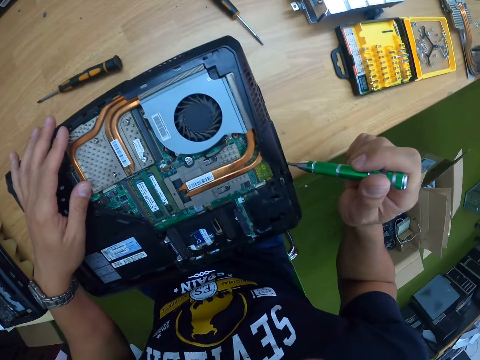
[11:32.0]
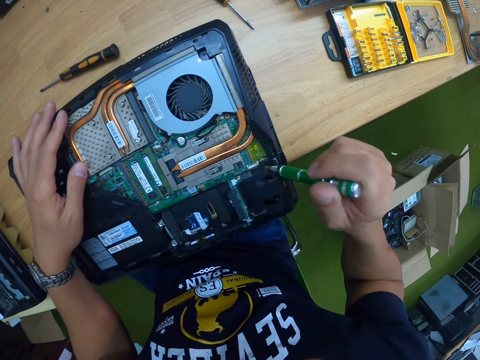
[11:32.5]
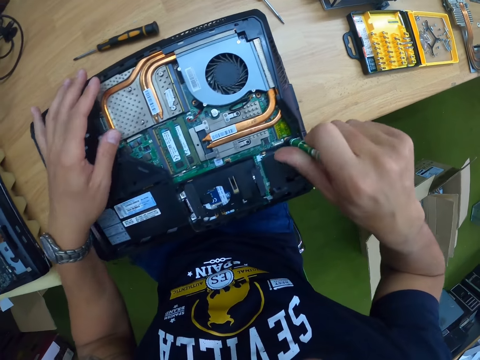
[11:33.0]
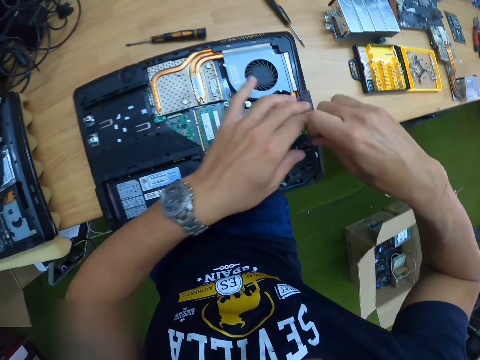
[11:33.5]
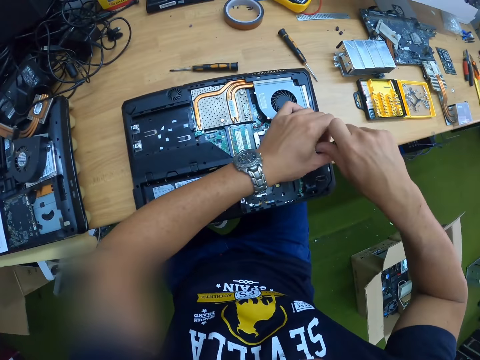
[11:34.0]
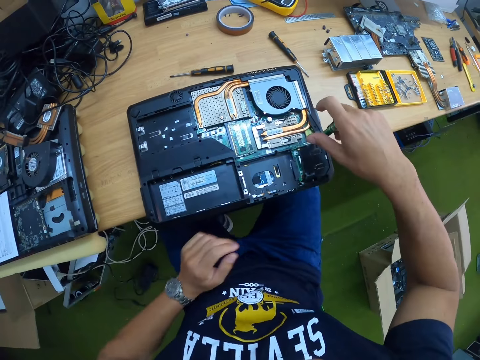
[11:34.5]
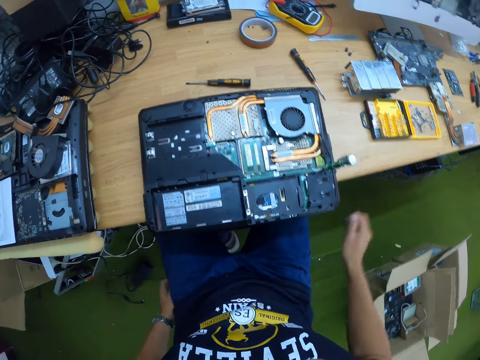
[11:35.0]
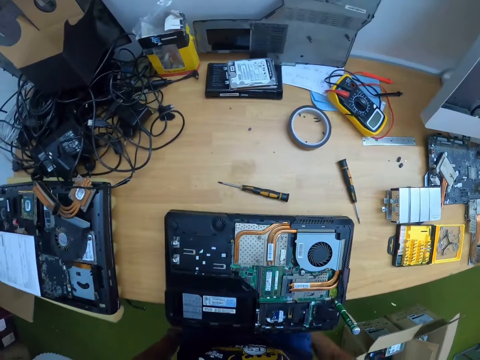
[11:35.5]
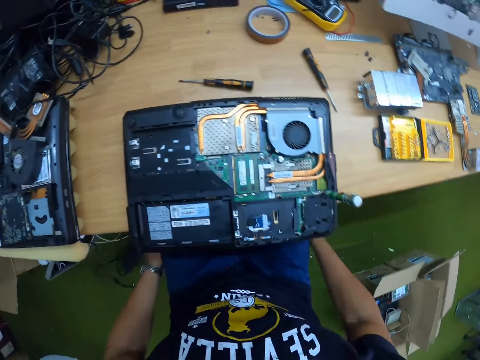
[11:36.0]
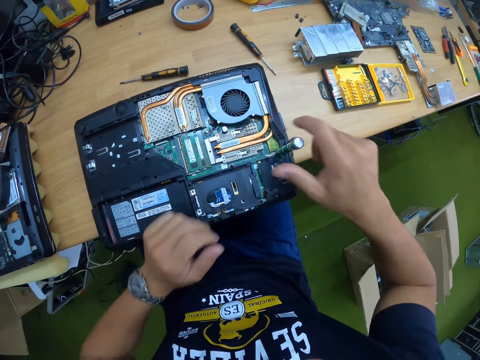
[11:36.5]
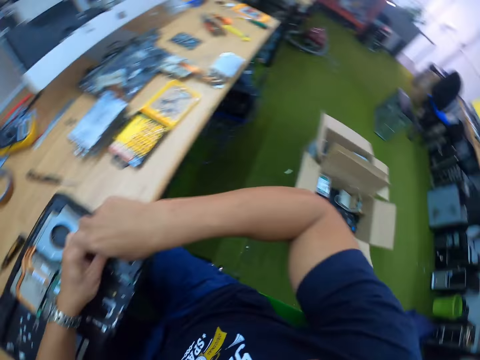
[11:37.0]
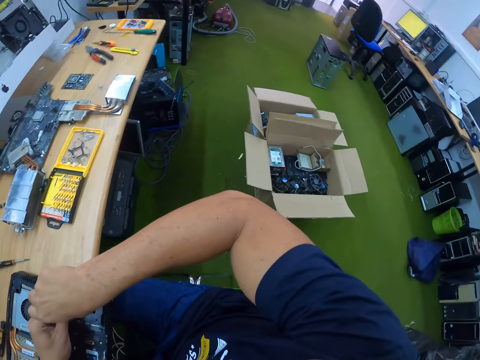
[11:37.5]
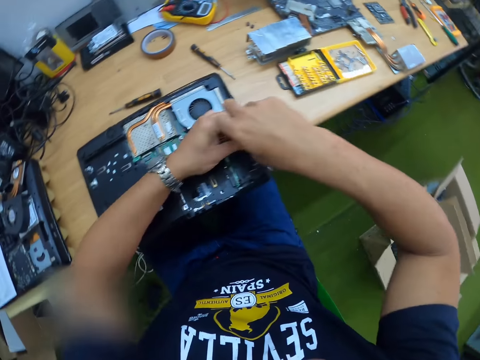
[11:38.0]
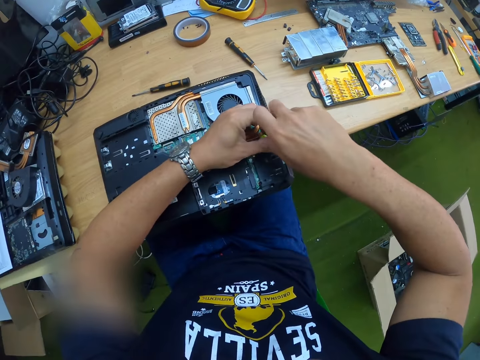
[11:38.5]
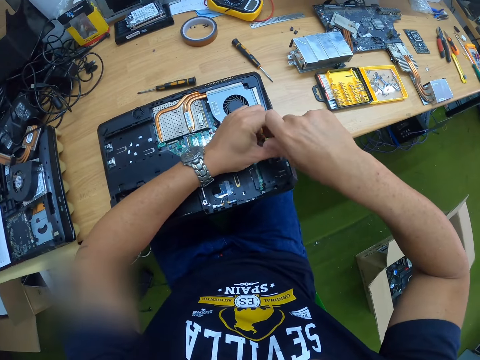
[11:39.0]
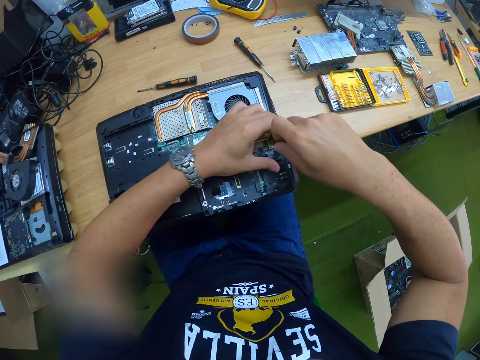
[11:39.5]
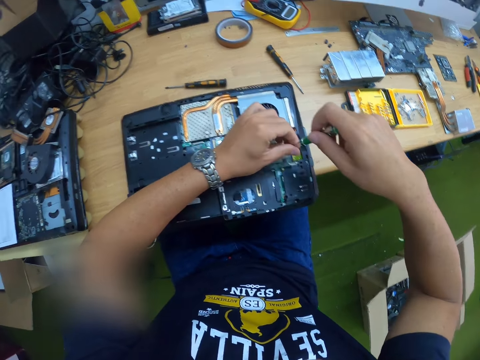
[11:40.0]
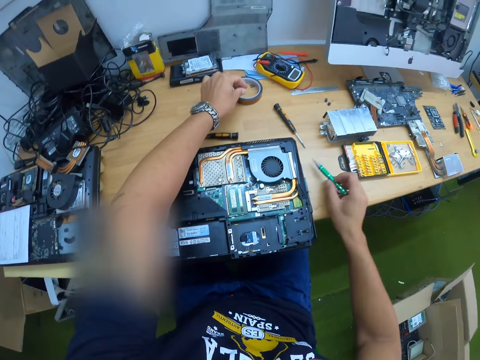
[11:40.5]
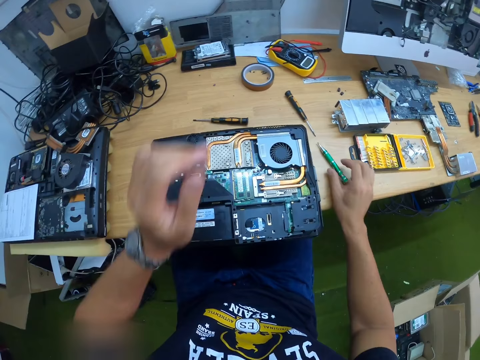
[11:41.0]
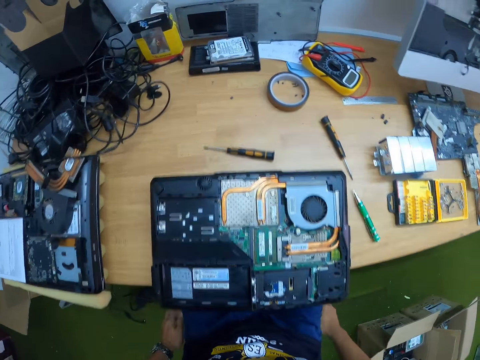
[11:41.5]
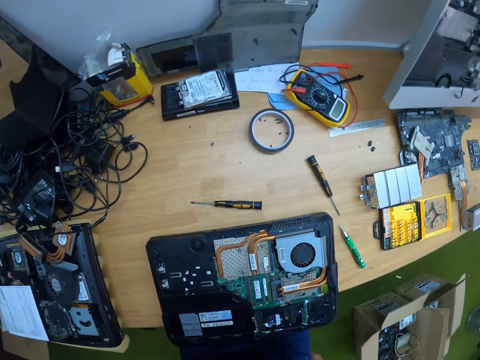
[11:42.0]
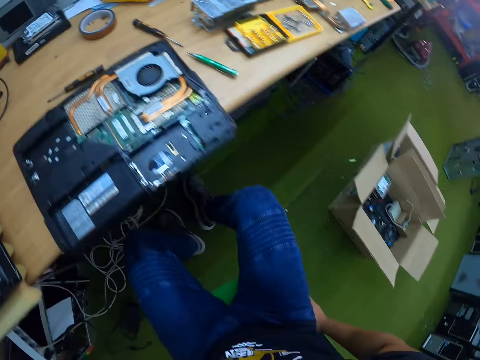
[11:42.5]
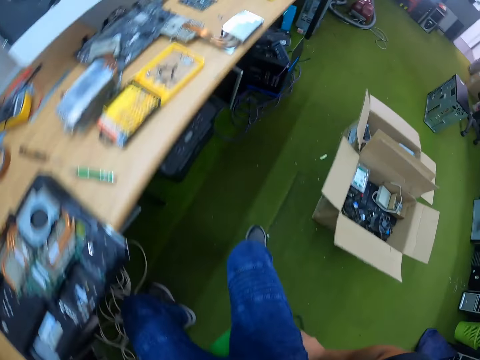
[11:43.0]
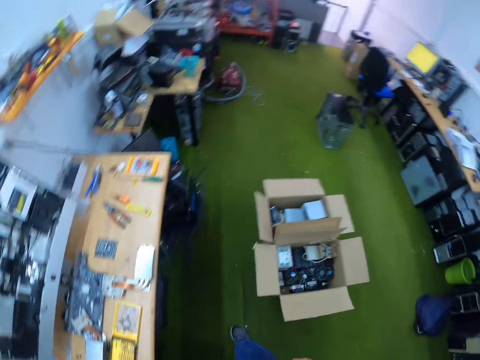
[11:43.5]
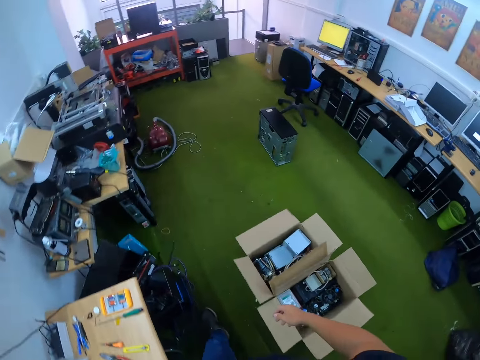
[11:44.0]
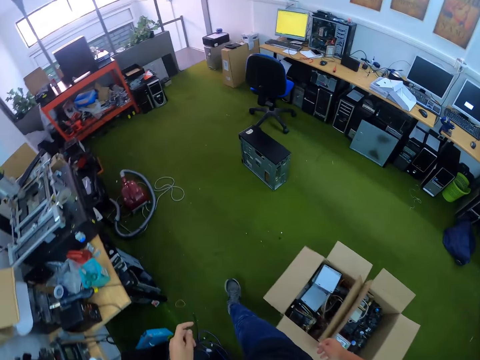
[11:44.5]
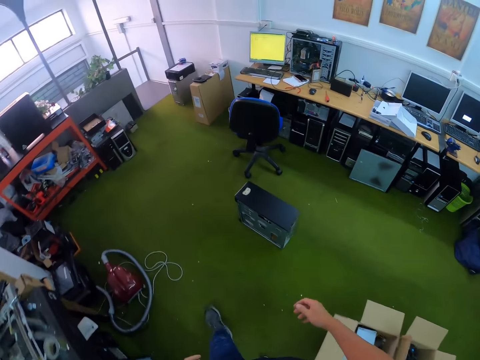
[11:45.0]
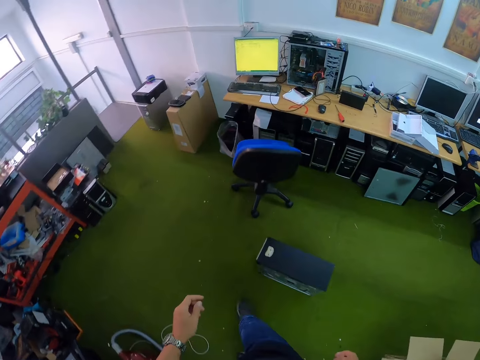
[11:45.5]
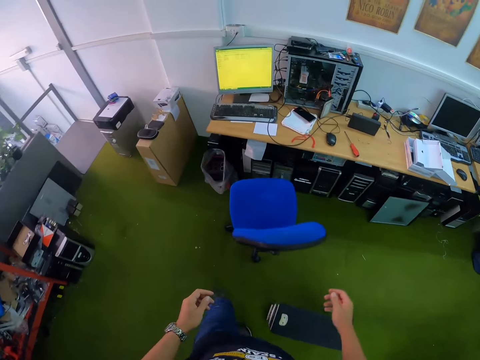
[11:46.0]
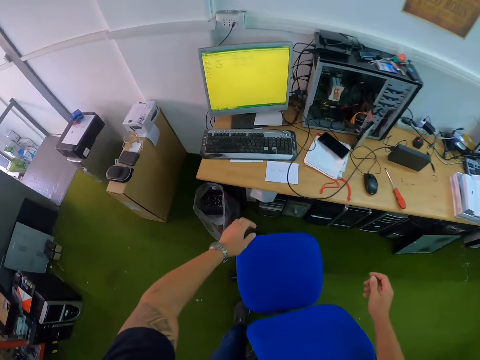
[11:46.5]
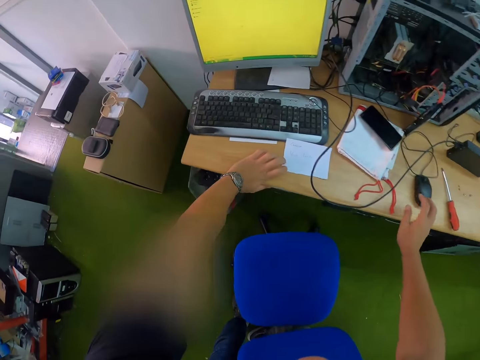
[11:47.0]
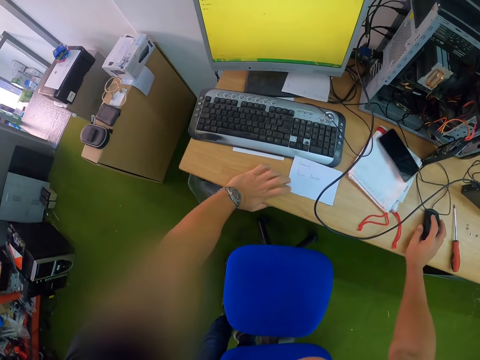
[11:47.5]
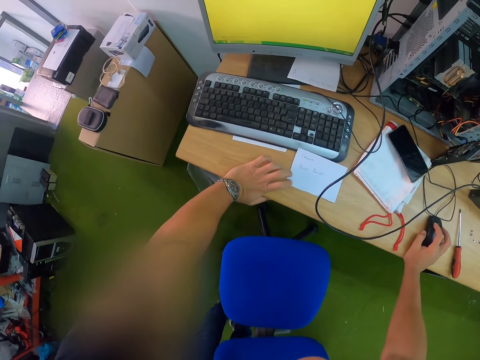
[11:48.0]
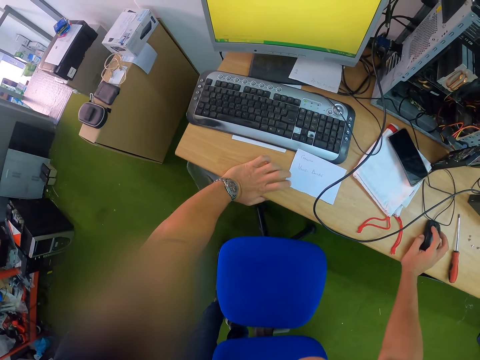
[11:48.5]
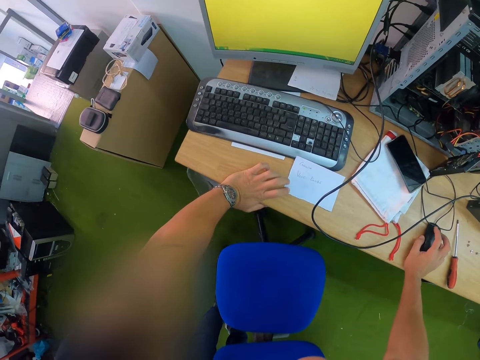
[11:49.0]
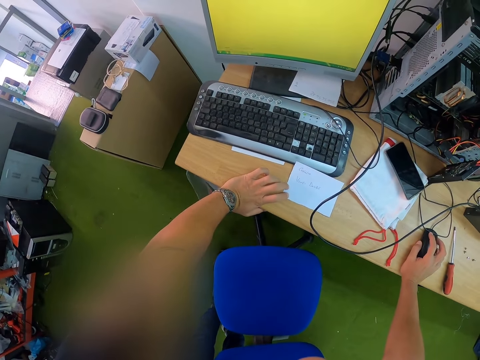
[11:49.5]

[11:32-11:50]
The camera wearer unscrews a bolt at the base of the laptop with the green screwdriver in his right hand. He unscrews the bolt at the base of the laptop with the green screwdriver with both hands. He removes his left hand from the green screwdriver in the laptop on the table. He removes his right hand from the green screwdriver in the laptop on the table. He leaves the screwdriver on the laptop. He holds the green screwdriver in the laptop on the table with his right hand. He unscrews the bolt at the base of the laptop with the green screwdriver in both hands. He removes the bolt from the tip of the green screwdriver with his left hand. He drops the green screwdriver in his right hand on the table. He drops the bolt in his left hand on the table. He stands from a chair on the table. He sits. He walks towards a shelf from the table. He touches a mouse on a table with his right hand. He operates a desktop with the mouse in his right hand. He holds the mouse.

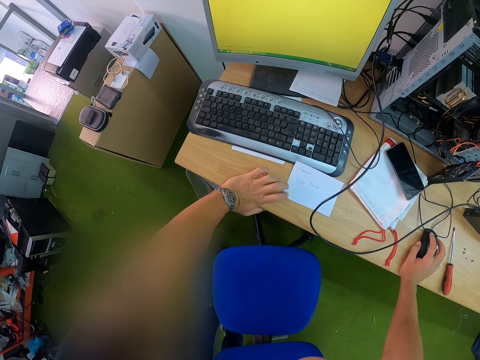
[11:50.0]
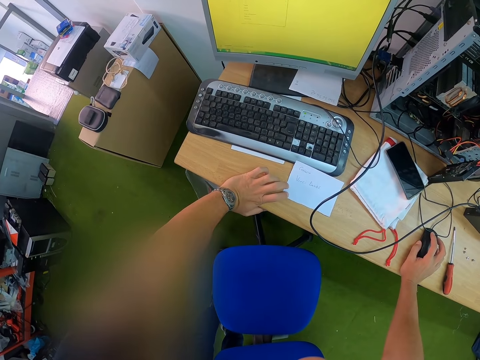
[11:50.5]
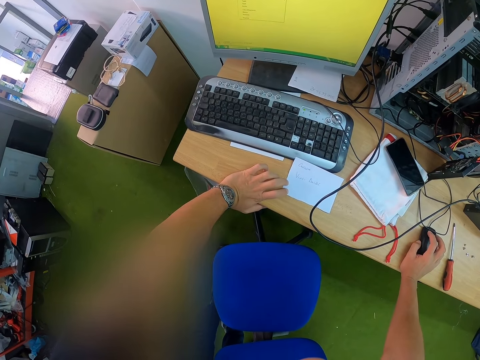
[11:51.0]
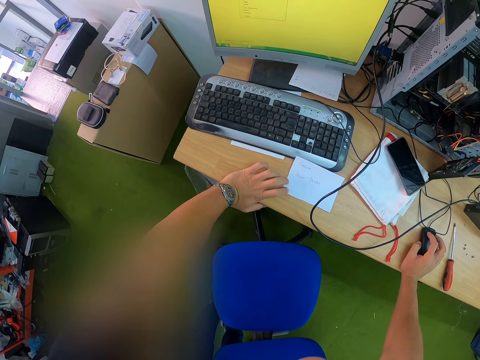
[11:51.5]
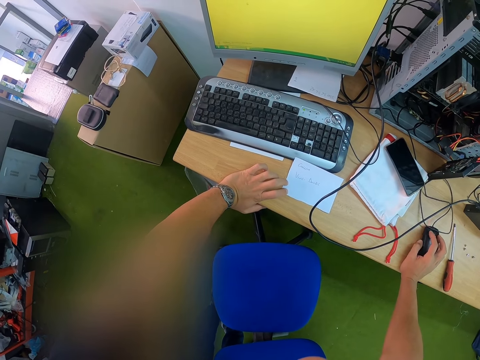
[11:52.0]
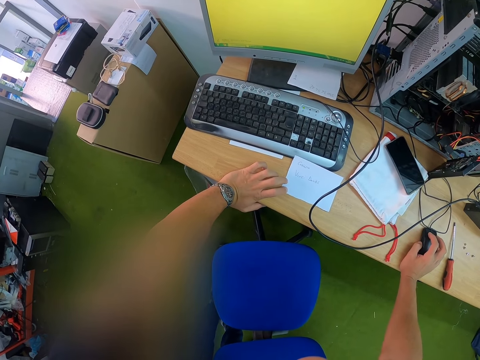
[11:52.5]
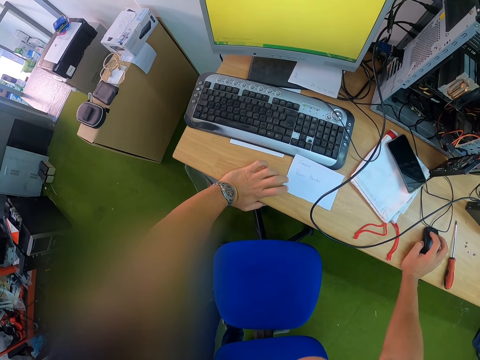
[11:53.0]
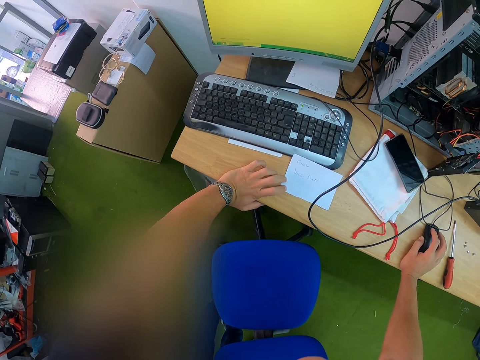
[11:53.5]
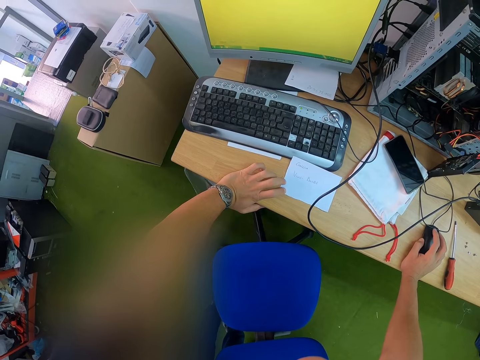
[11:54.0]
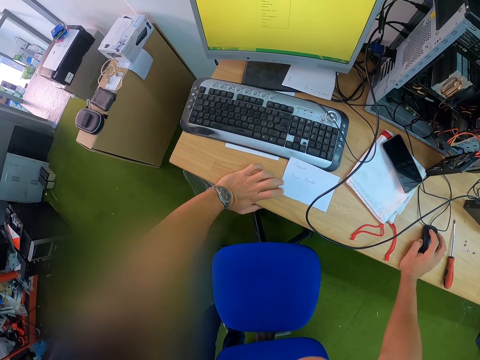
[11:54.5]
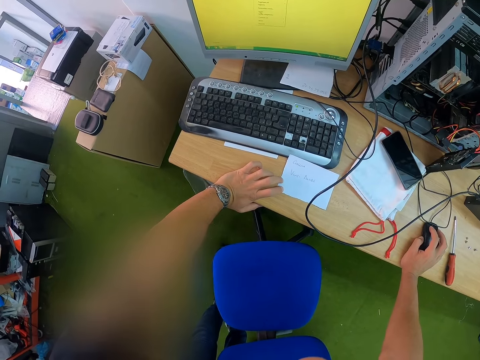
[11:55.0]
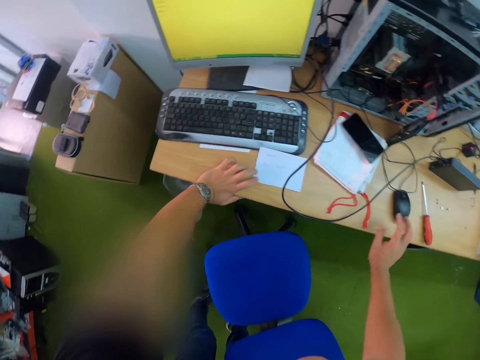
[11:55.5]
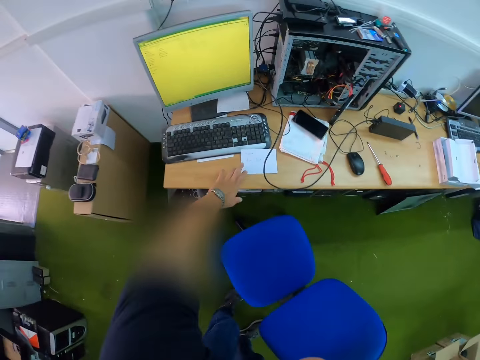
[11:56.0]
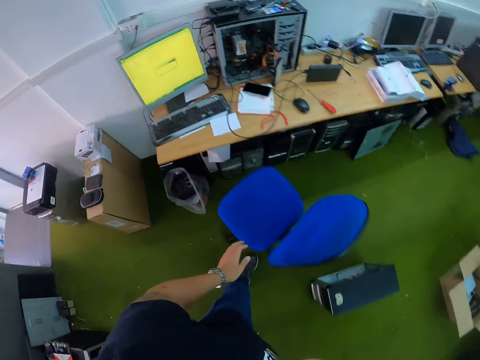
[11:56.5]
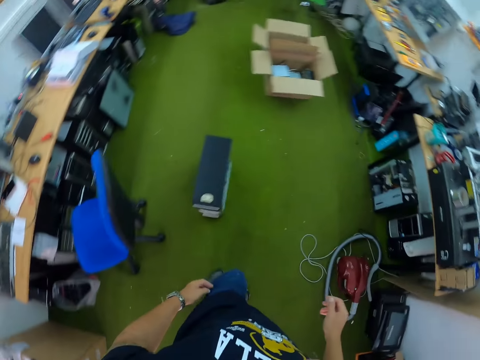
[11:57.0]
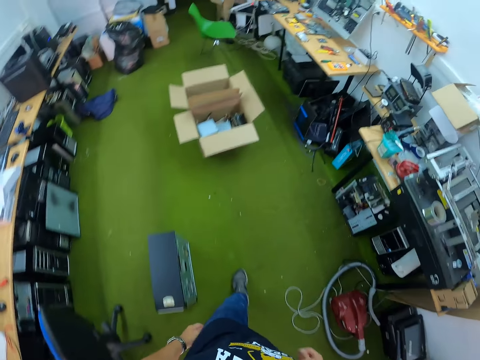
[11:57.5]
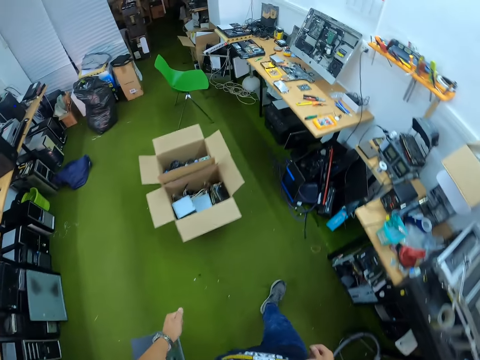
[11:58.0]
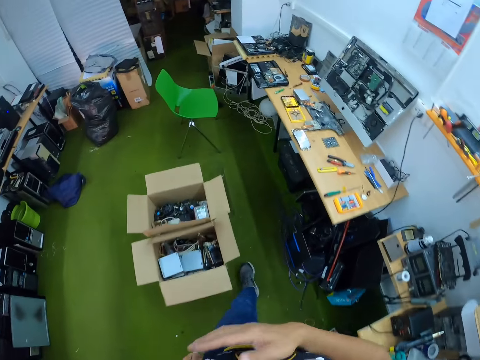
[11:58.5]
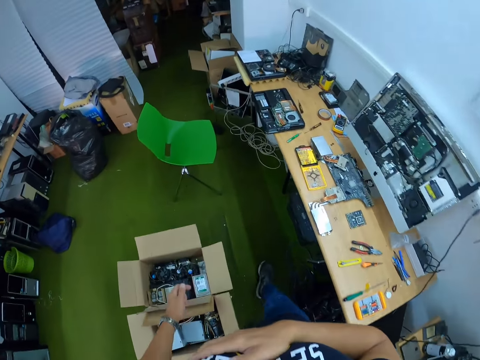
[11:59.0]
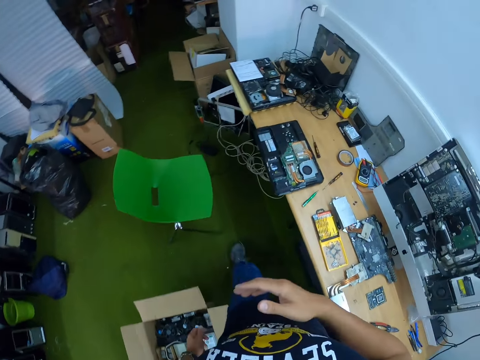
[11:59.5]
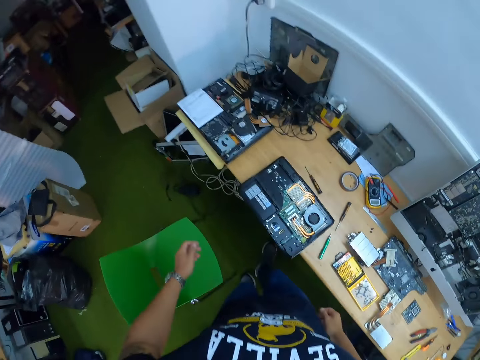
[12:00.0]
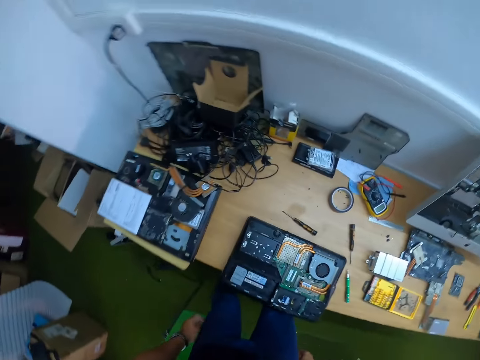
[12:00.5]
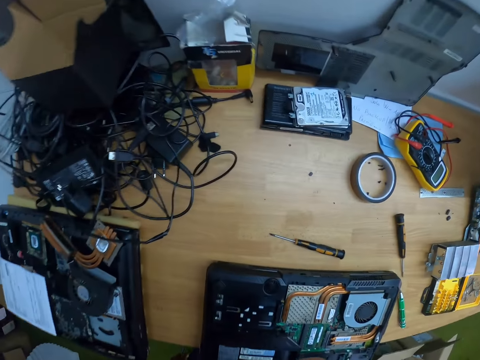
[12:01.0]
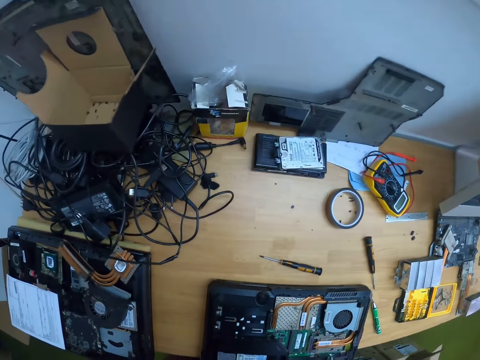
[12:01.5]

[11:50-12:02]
The camera wearer scrolls the mouse. They walk from the shelf to the table. They sit on the chair at the table.
